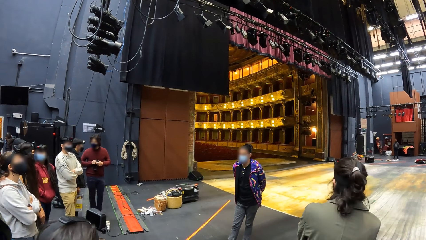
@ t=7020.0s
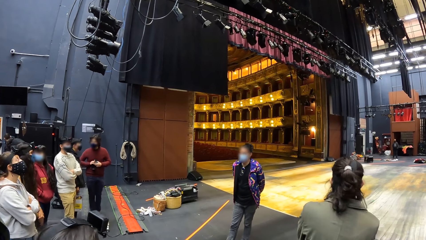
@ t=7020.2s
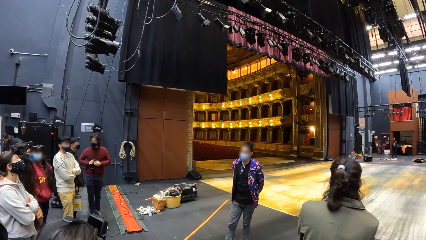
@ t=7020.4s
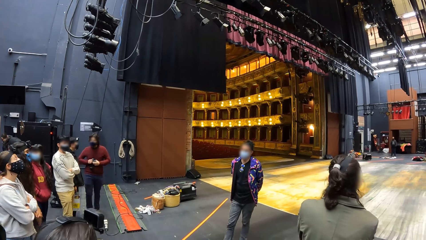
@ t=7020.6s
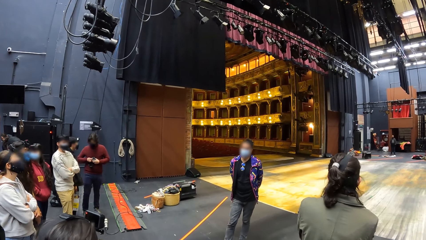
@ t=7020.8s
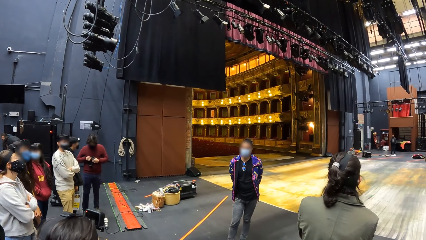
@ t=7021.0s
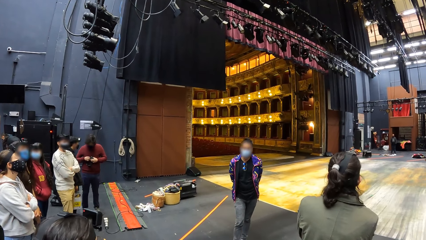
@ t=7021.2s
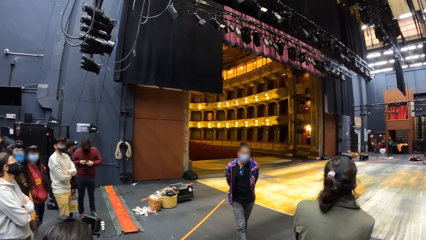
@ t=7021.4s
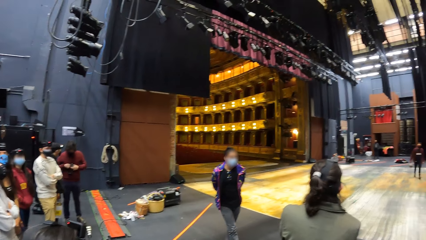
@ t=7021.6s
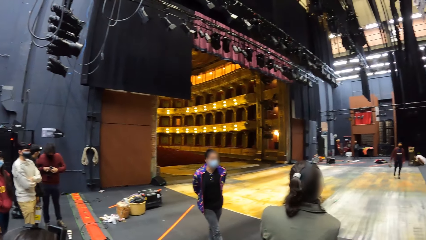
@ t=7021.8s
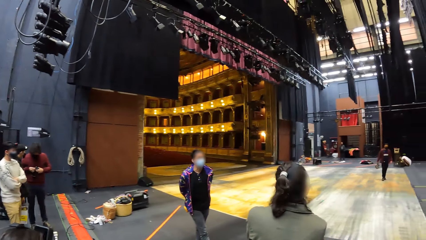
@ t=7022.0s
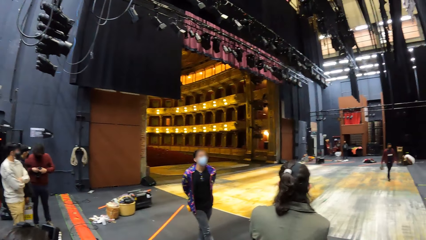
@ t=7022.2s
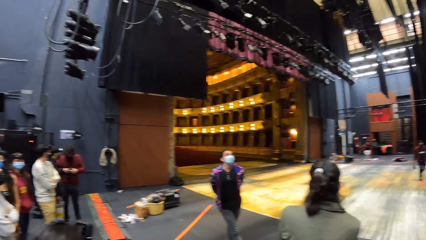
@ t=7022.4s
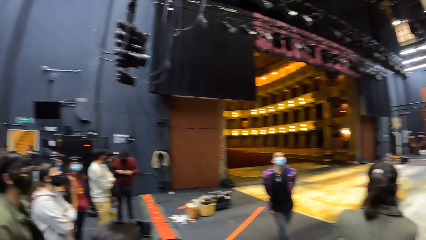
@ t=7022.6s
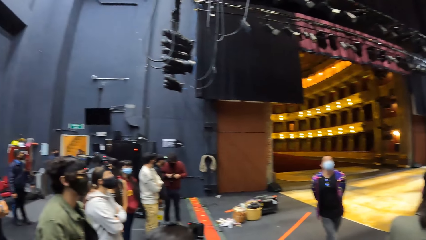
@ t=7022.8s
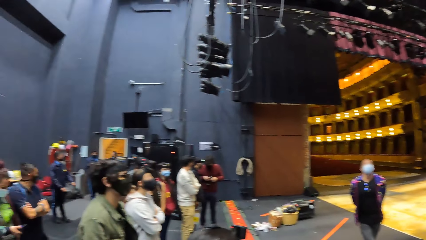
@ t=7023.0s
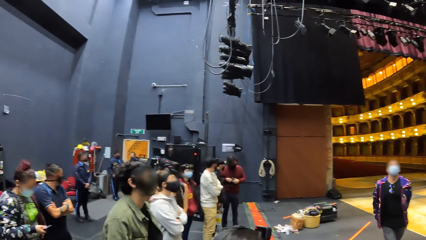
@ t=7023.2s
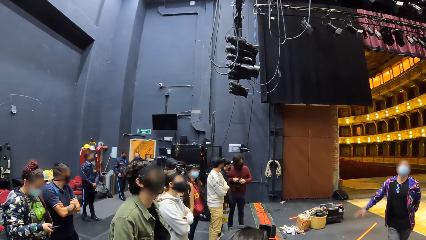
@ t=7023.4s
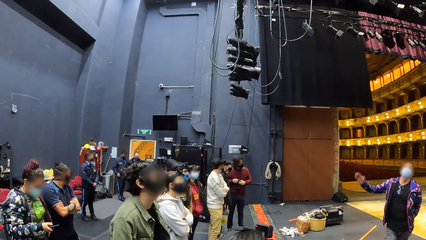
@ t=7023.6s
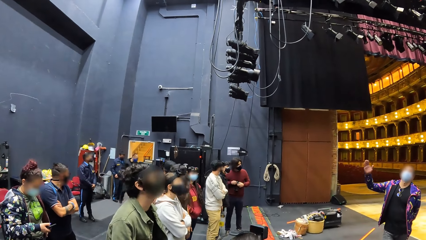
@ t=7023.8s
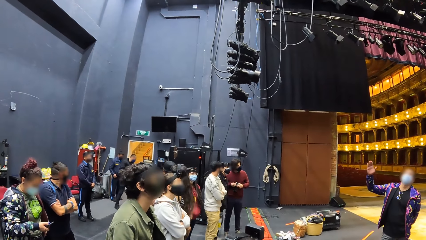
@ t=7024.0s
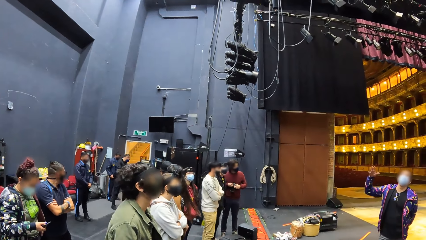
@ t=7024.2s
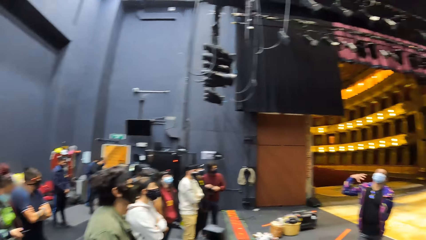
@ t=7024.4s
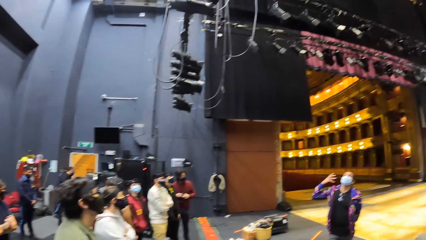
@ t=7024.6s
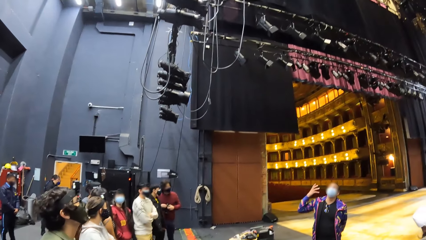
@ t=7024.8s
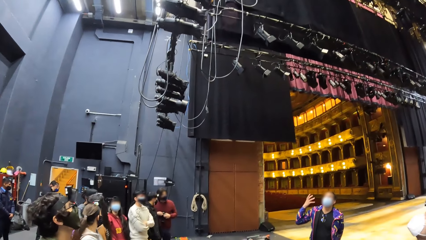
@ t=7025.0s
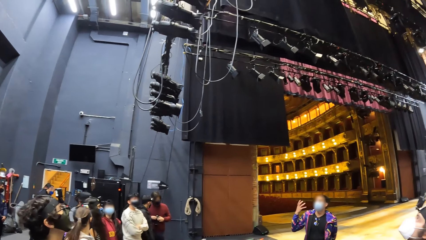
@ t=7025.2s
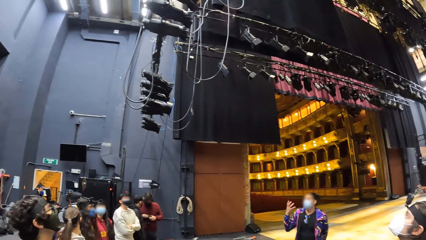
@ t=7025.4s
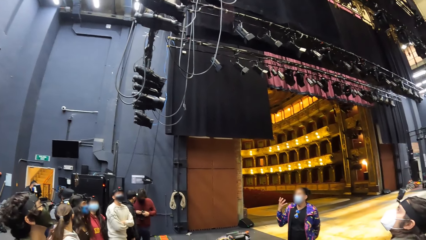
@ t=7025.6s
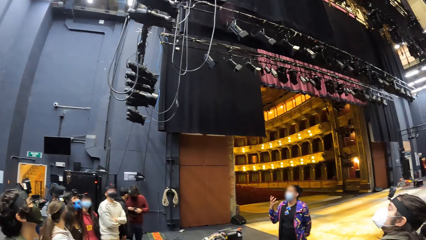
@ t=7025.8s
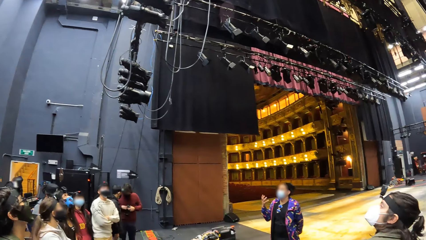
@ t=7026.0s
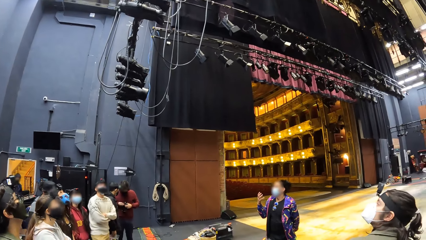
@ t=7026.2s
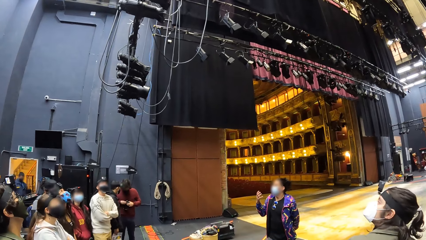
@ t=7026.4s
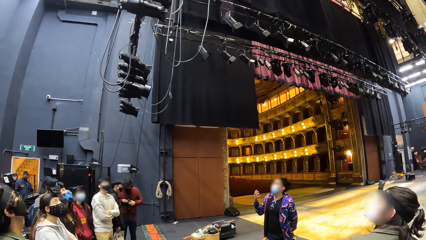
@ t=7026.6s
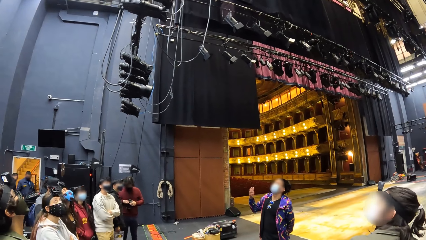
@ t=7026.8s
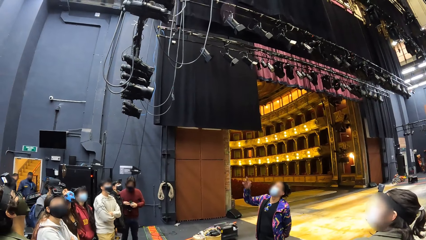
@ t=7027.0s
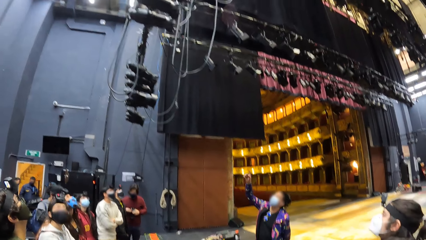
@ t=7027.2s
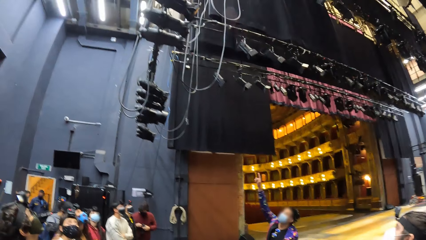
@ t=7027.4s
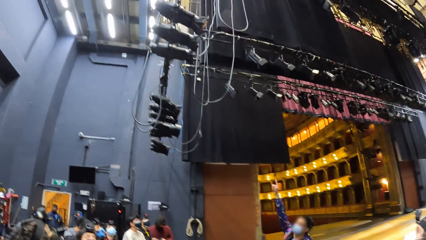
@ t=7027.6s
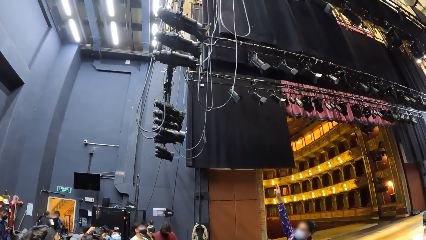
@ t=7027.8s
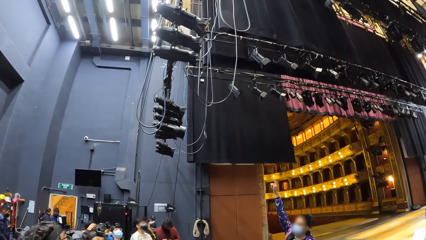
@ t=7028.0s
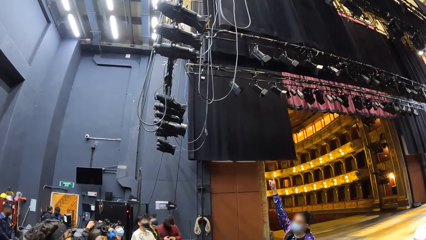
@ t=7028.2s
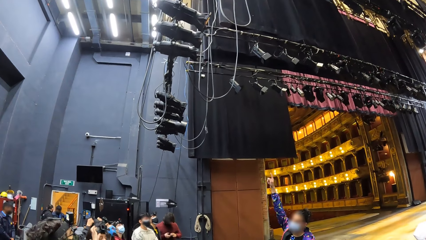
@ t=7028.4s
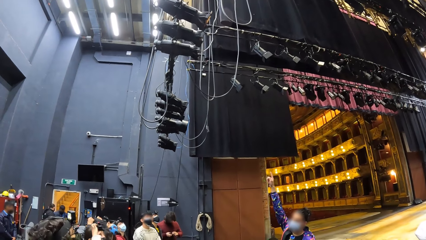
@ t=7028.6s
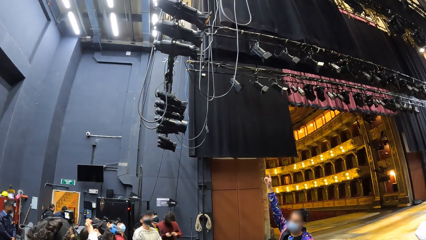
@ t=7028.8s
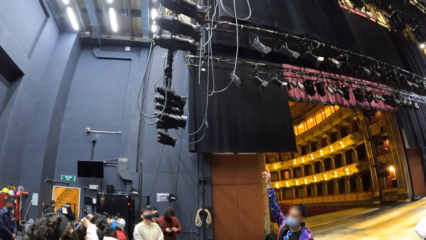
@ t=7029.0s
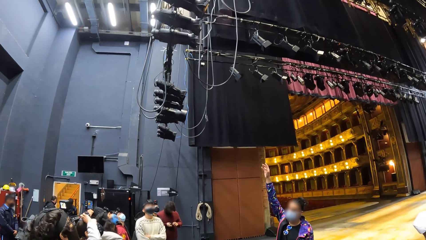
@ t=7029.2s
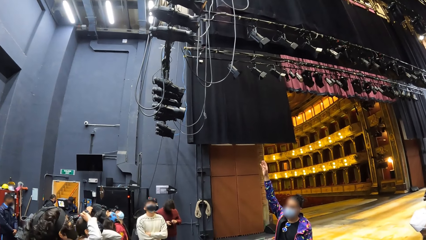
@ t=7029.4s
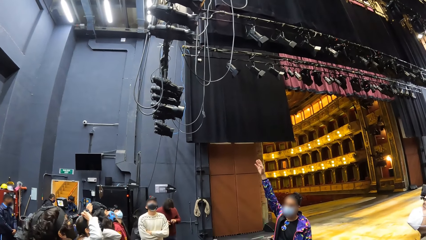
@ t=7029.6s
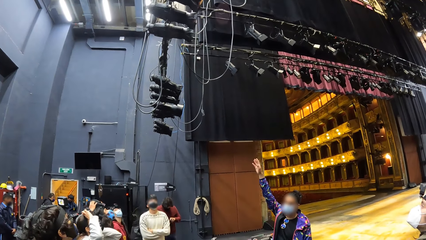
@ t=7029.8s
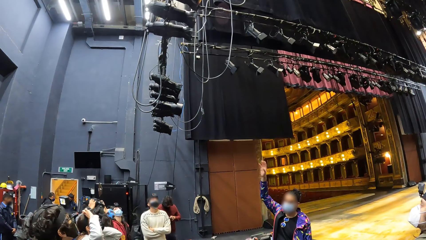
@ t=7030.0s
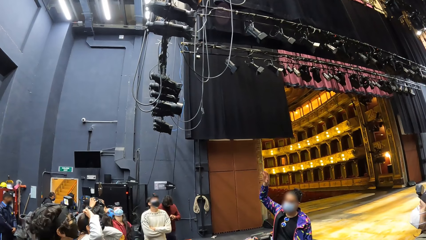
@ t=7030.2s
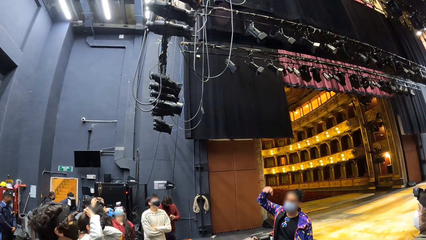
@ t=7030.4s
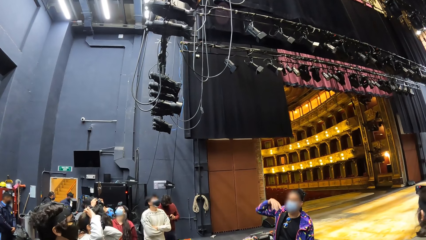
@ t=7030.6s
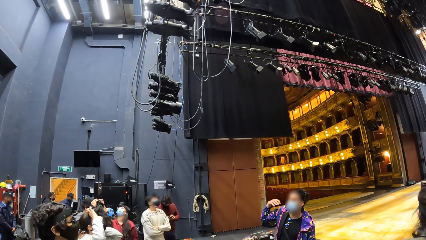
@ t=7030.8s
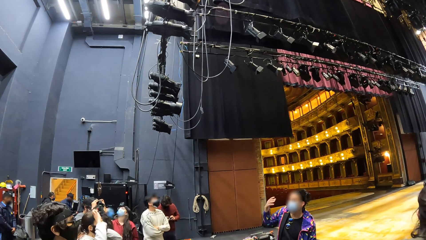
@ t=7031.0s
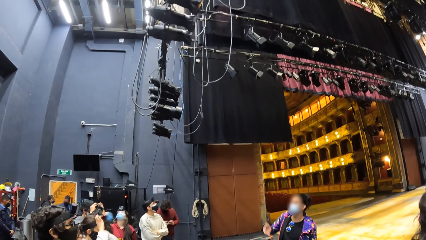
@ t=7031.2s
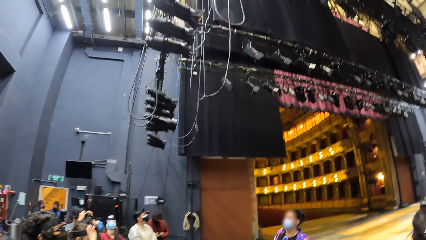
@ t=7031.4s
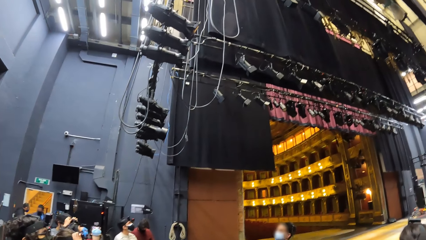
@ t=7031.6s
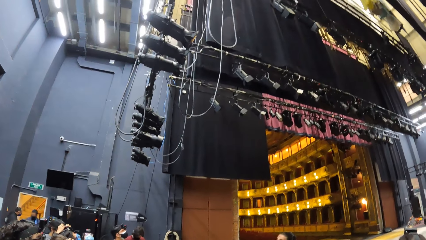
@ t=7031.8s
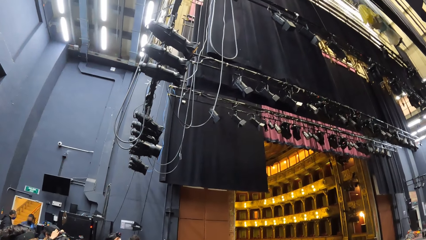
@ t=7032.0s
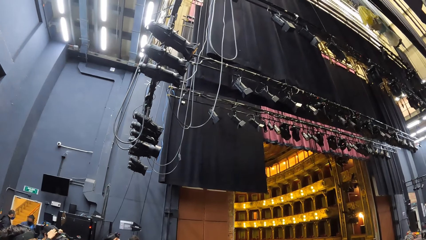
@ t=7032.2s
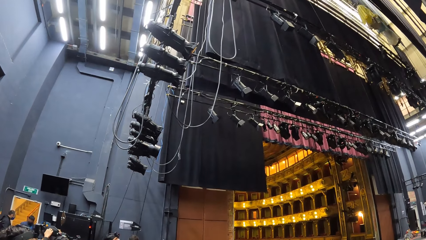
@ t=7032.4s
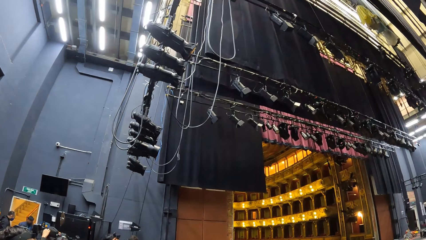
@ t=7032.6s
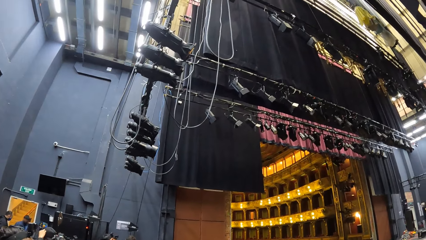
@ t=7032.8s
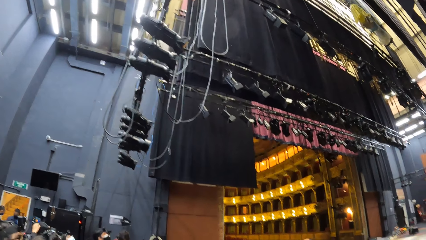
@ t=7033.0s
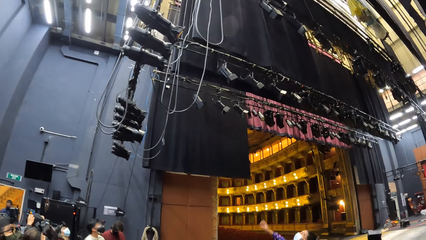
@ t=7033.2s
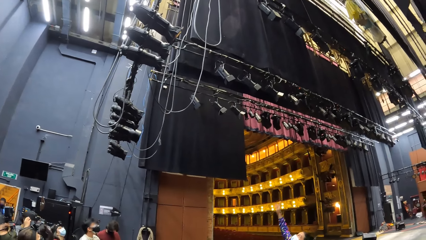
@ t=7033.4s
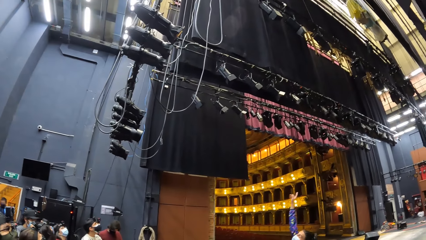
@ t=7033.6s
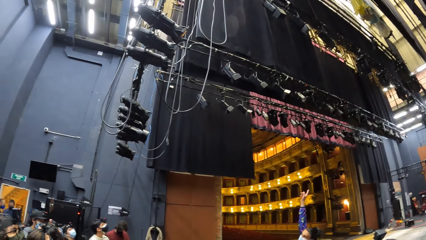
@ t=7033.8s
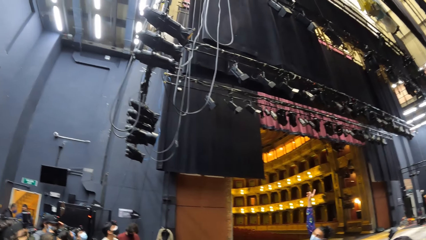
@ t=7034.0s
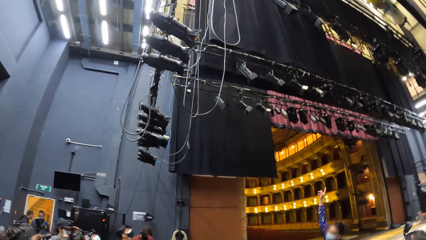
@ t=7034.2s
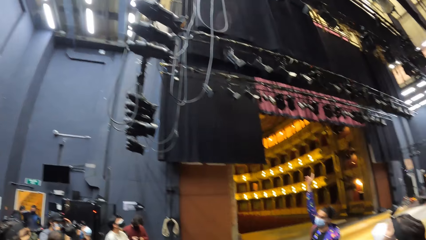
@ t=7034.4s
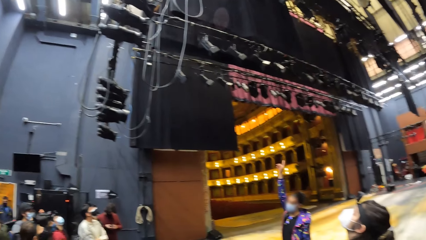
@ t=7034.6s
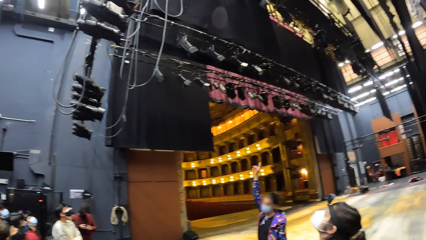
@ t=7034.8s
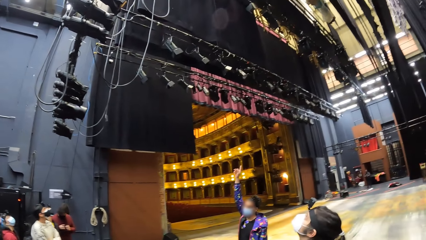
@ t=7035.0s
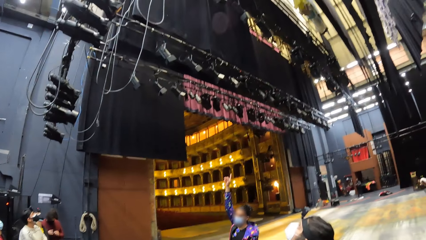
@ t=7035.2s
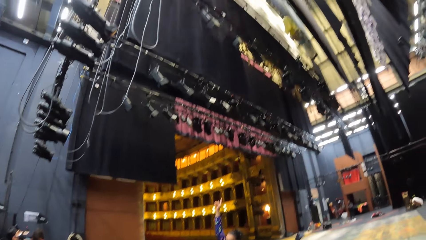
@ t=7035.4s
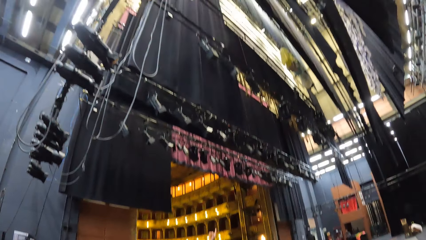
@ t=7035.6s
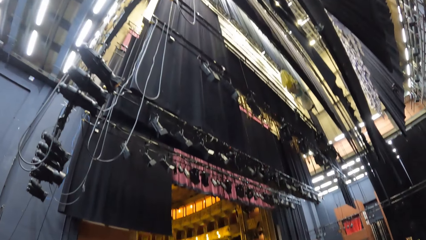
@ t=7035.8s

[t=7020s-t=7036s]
The camera wearer looks forward. They look left. A person points at the screen. The camera wearer looks up. They look around.
